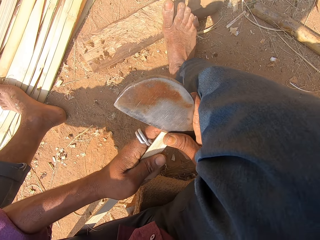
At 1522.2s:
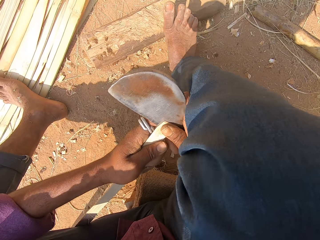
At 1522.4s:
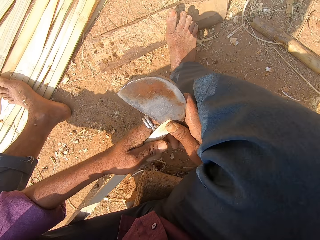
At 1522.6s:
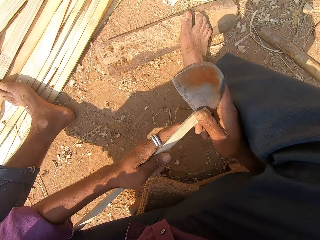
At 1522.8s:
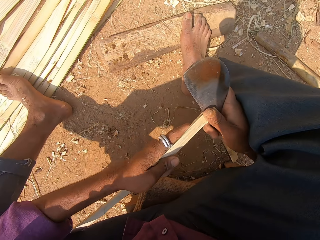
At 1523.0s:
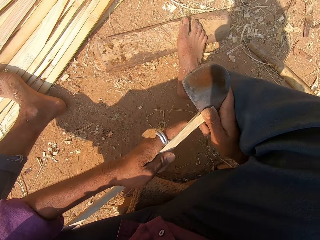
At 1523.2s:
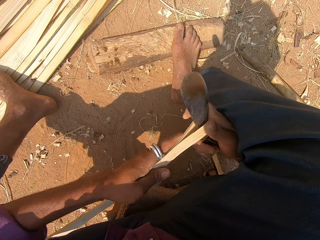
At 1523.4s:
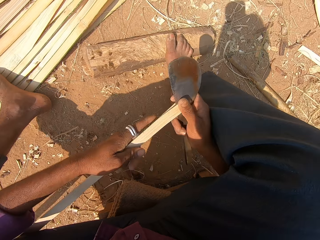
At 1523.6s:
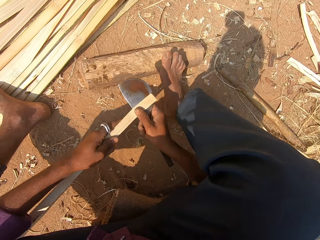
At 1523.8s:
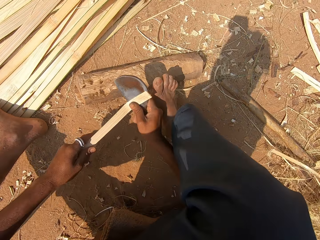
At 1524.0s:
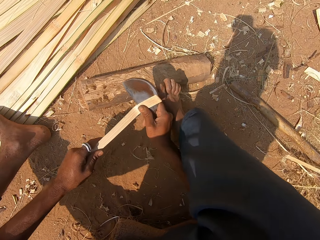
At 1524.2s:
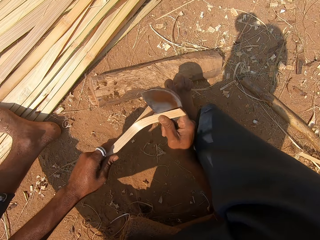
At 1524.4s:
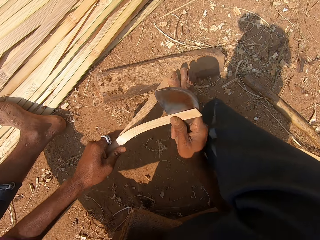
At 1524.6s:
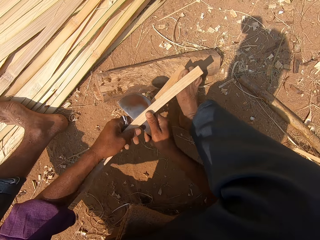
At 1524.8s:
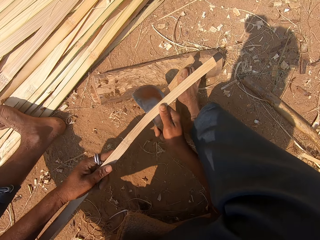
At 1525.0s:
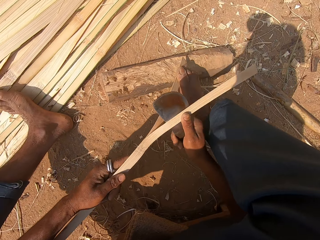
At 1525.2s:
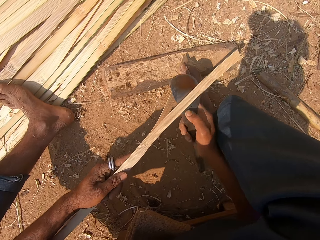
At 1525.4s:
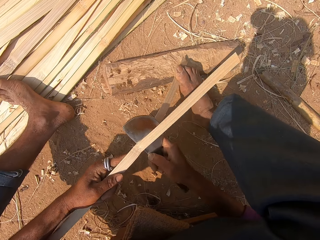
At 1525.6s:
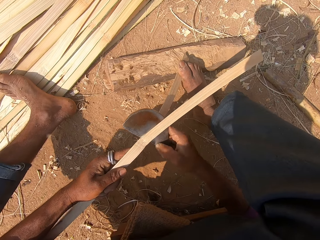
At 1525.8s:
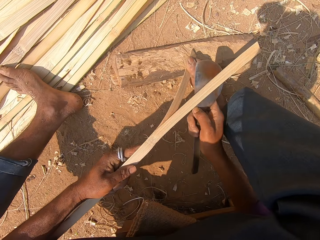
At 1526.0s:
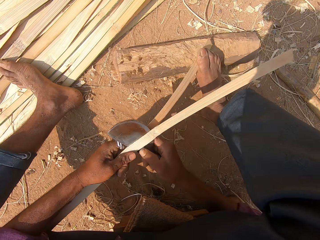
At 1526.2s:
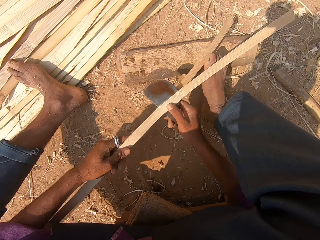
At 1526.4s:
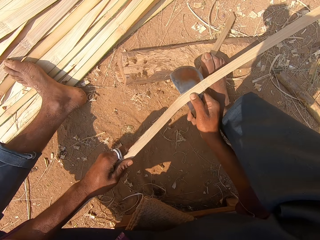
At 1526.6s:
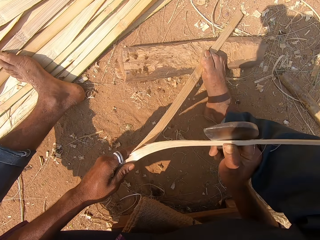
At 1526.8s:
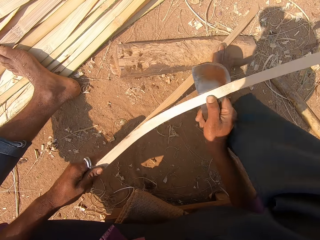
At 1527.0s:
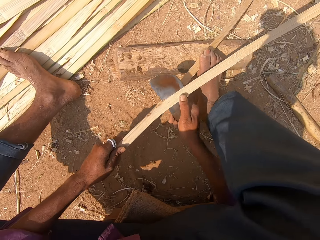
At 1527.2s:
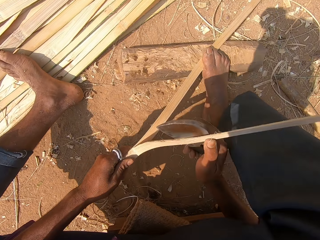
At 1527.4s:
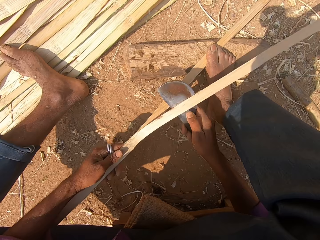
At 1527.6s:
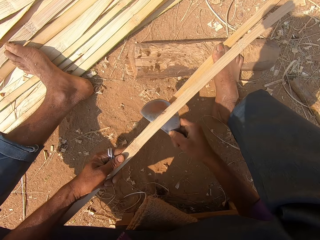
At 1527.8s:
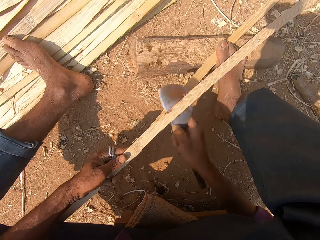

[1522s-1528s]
The camera wearer divides a bamboo with a curved knife.

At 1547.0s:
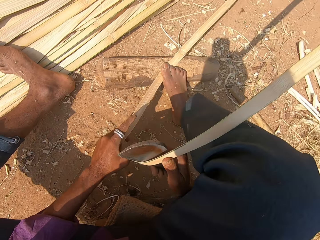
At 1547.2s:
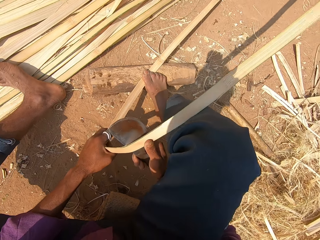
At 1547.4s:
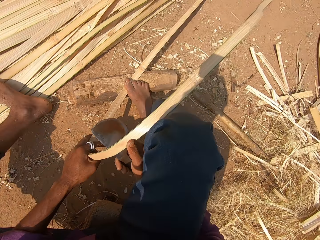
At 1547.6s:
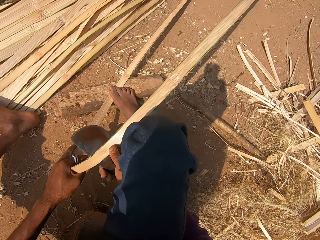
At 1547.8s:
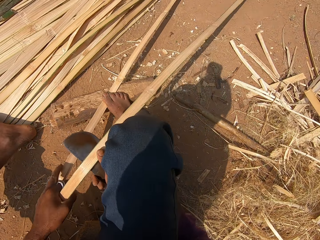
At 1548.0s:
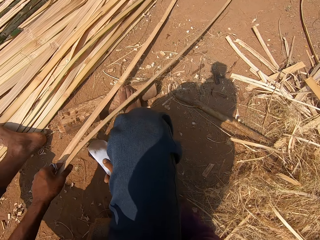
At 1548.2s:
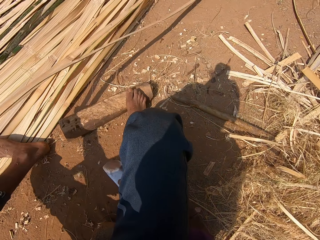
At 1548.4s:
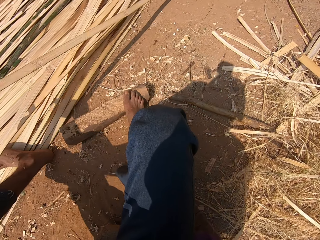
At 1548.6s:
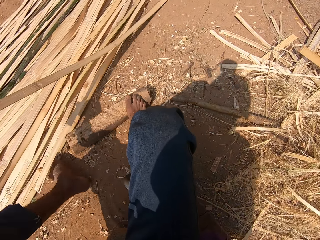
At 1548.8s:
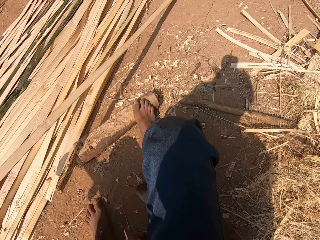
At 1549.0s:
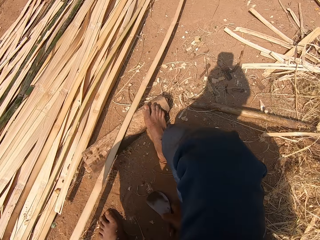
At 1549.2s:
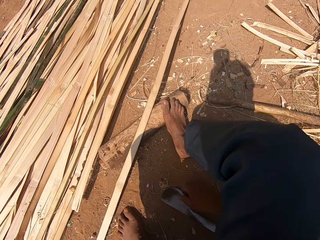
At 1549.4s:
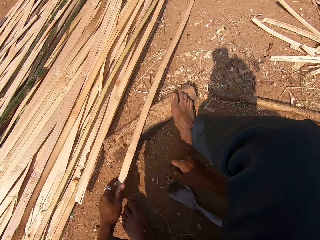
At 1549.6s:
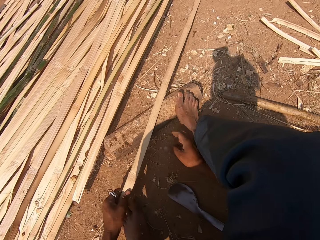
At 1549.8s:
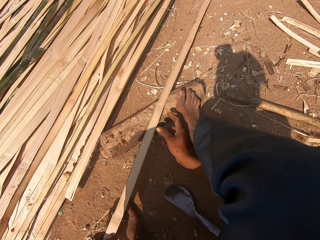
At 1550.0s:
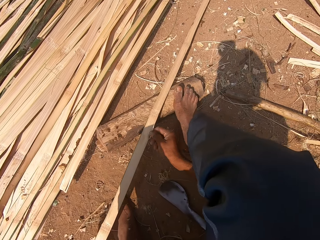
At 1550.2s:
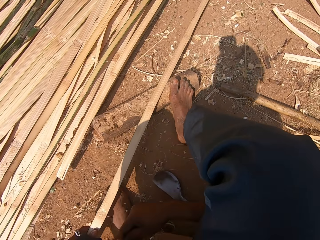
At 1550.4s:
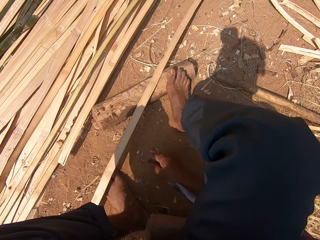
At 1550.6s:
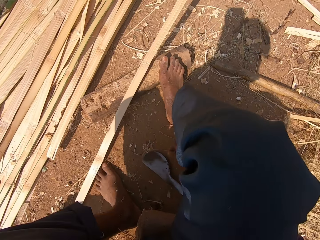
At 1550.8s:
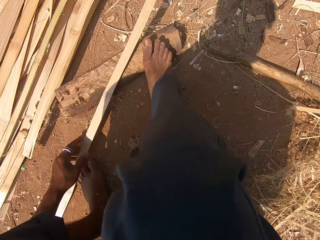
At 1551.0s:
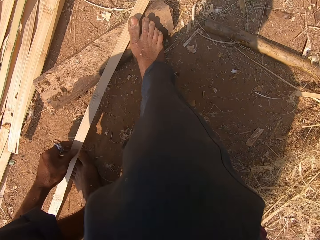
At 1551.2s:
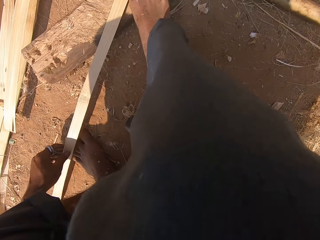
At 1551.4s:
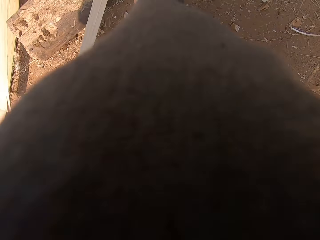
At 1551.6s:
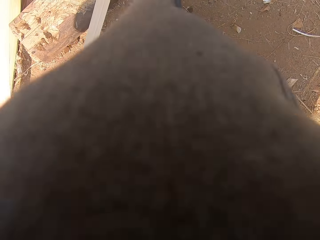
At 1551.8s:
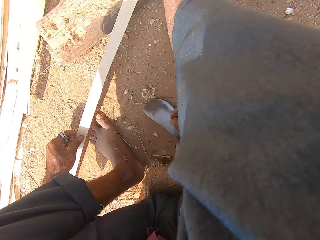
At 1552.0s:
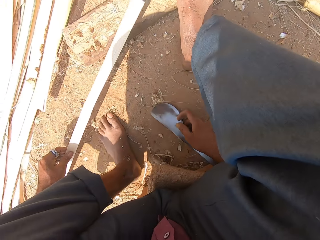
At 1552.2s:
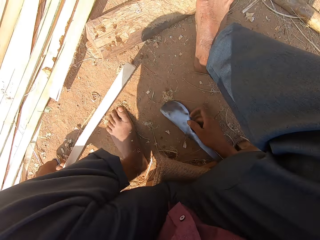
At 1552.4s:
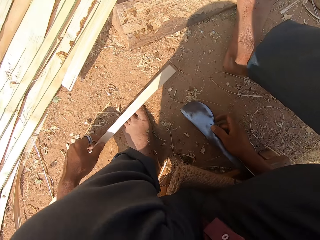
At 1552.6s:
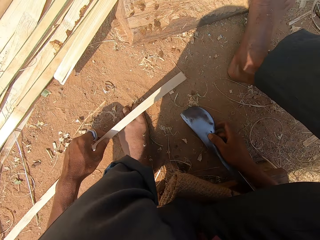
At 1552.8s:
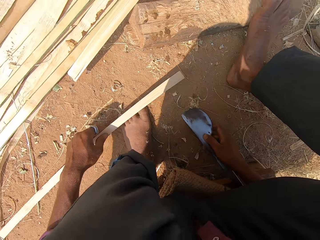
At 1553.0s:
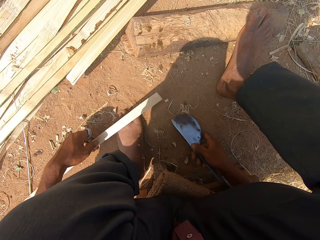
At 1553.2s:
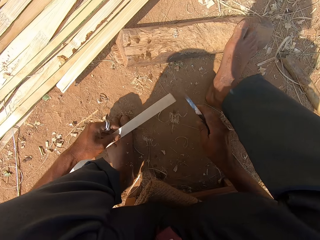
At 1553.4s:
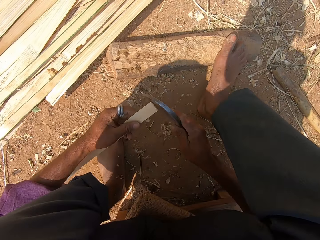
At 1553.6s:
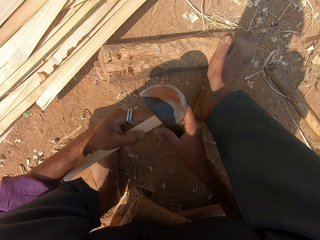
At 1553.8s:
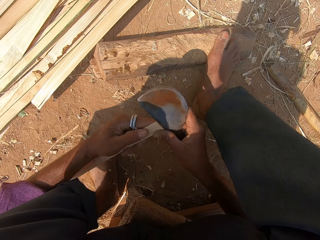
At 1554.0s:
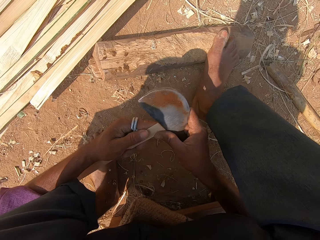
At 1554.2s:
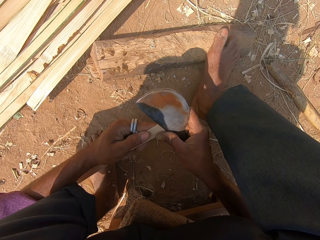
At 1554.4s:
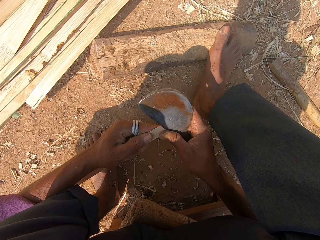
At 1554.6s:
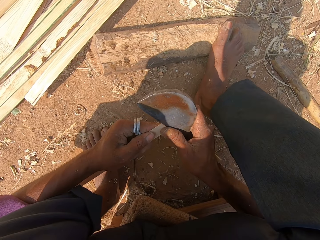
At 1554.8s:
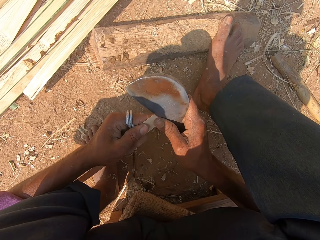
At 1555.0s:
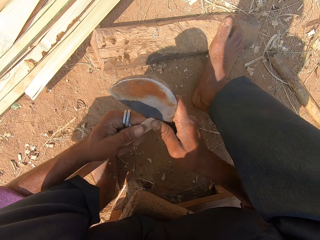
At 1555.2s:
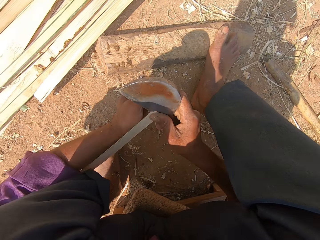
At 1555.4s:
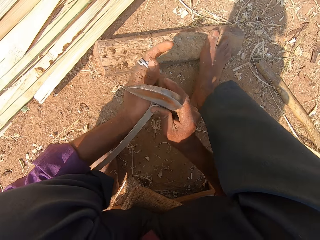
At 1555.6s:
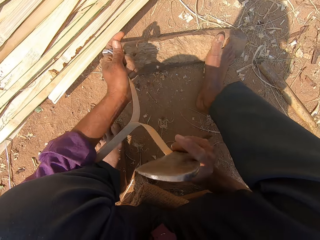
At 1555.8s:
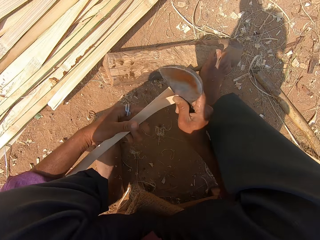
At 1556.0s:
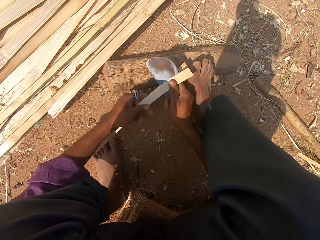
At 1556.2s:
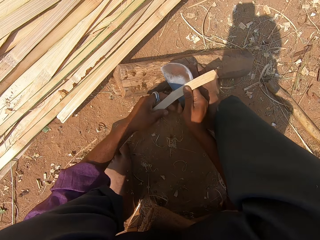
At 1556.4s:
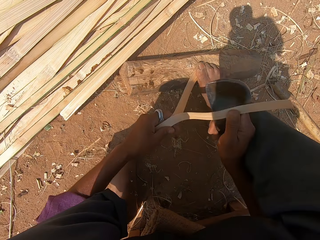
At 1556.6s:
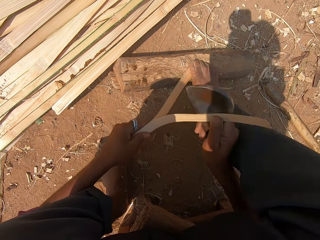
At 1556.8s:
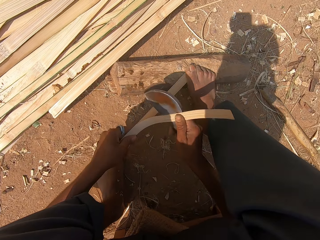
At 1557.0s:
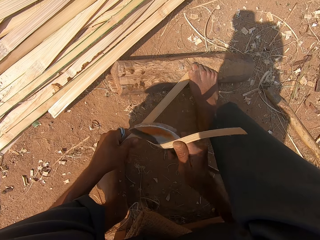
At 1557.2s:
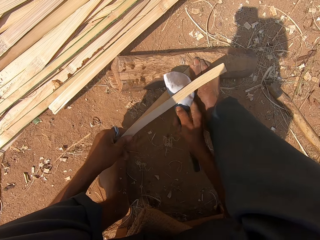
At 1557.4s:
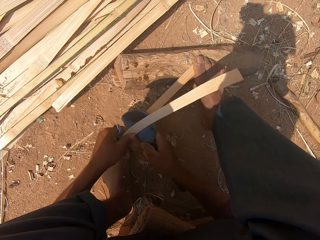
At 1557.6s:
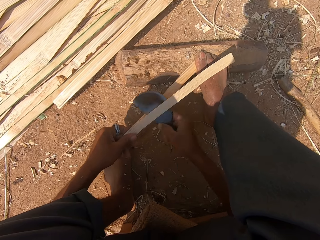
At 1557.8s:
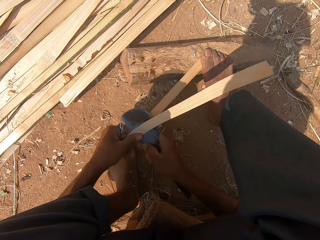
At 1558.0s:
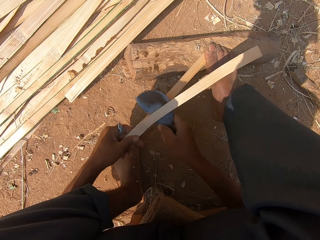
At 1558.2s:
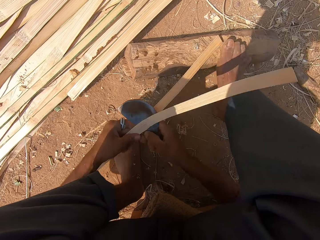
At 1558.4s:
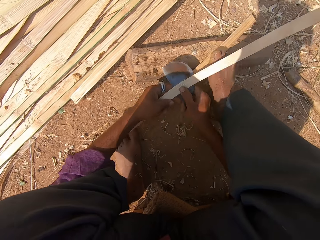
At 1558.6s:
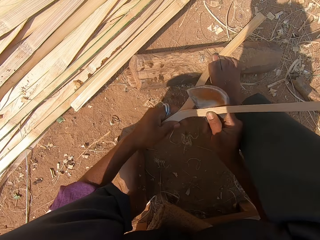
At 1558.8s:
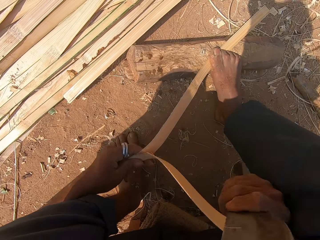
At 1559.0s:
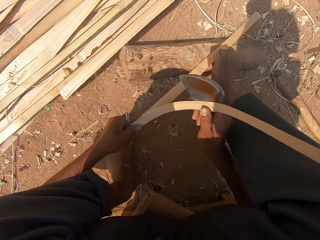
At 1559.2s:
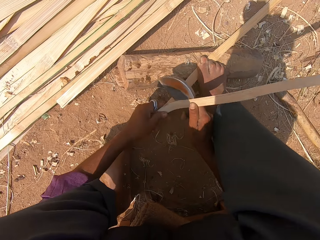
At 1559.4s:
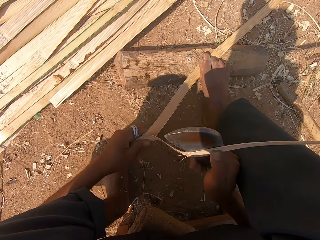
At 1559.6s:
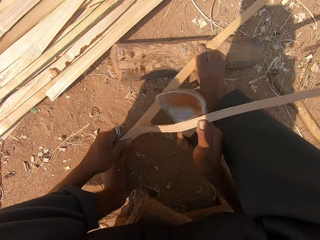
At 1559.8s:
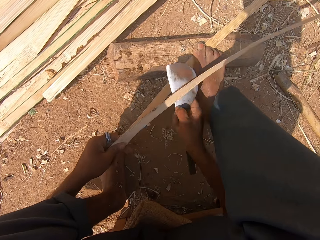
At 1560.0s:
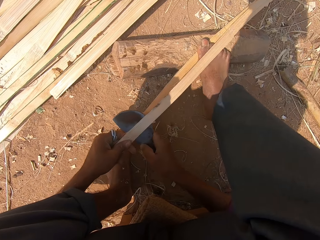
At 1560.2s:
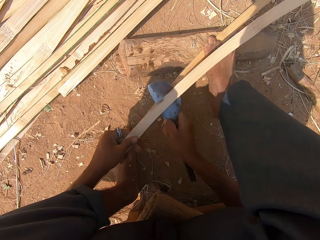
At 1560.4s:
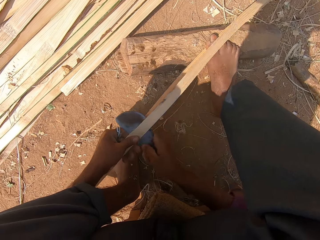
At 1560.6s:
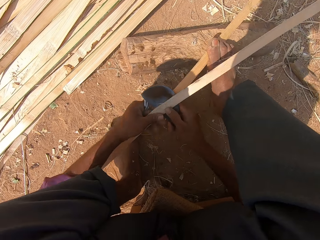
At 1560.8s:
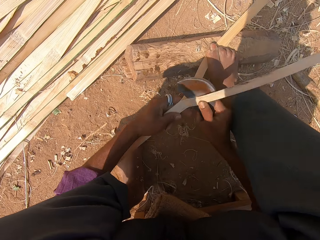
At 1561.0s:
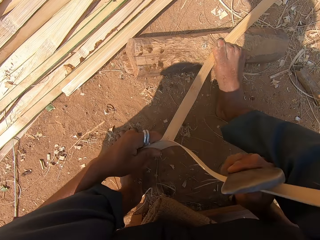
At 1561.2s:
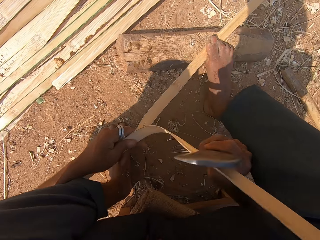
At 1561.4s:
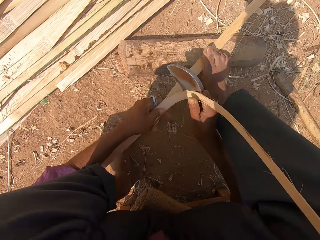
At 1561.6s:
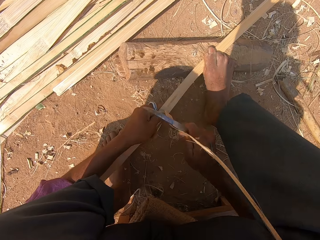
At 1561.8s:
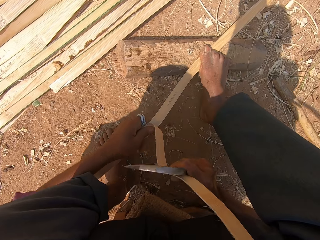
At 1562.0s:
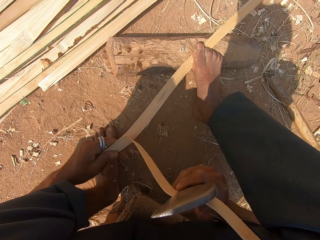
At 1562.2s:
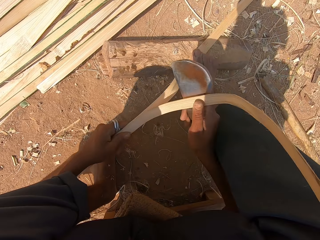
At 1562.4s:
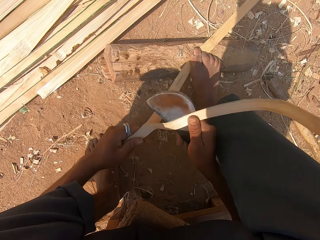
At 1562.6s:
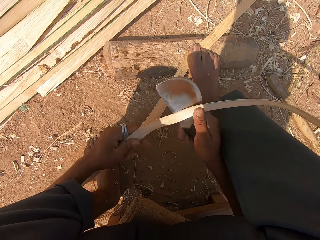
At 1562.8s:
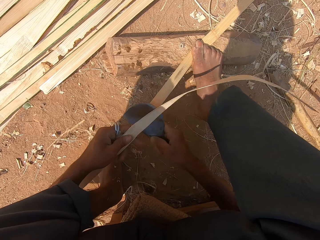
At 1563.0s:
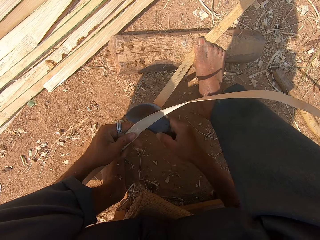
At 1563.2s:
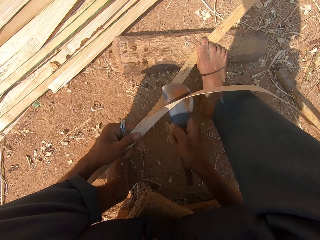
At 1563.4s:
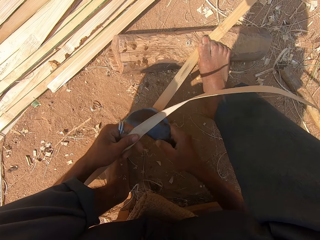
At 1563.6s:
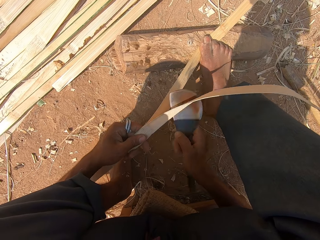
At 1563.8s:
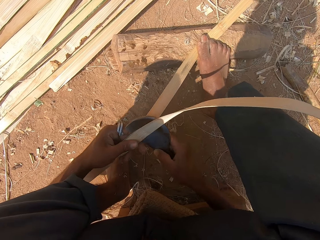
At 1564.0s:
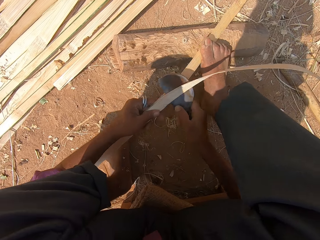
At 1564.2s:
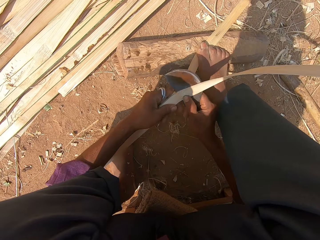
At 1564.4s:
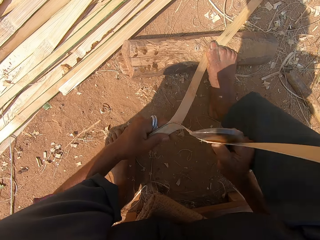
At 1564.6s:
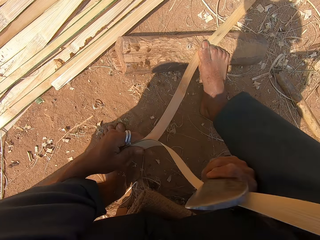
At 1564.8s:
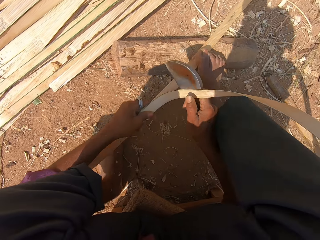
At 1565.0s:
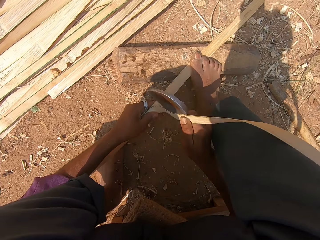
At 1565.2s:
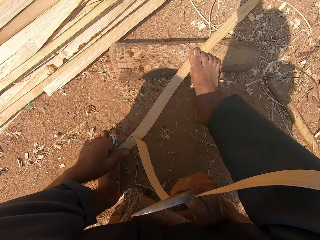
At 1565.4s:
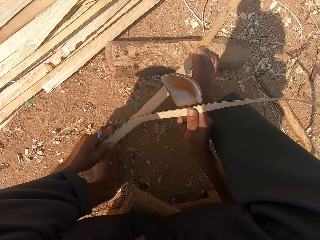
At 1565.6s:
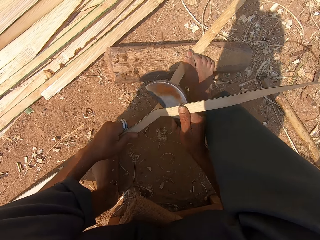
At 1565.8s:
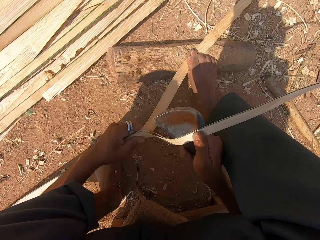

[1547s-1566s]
The camera wearer moves the piece of bamboo stick with his hands. He places the bamboo on the ground and places the curved knife on the ground. He picks up the curved knife from the ground. He divides the bamboo with the curved knife.
